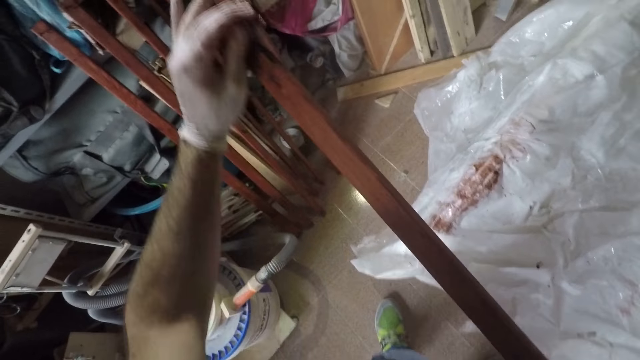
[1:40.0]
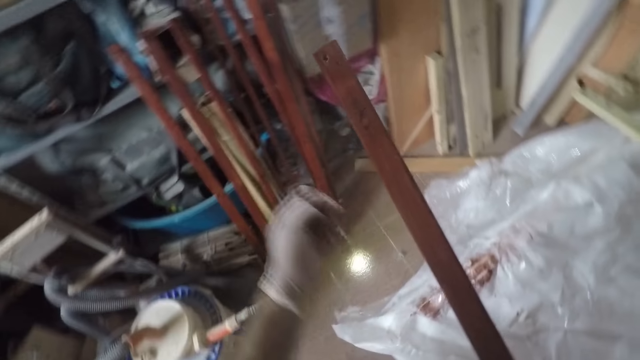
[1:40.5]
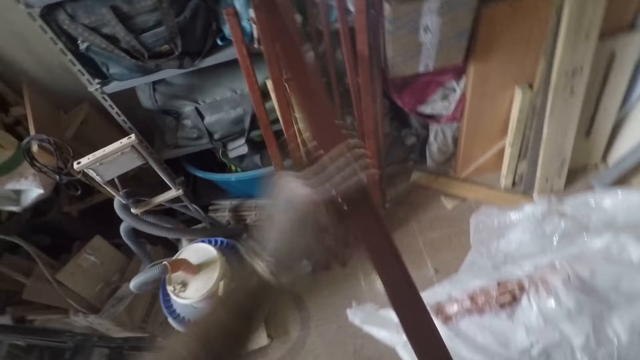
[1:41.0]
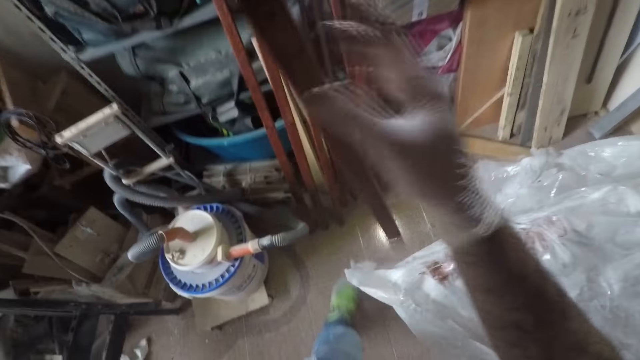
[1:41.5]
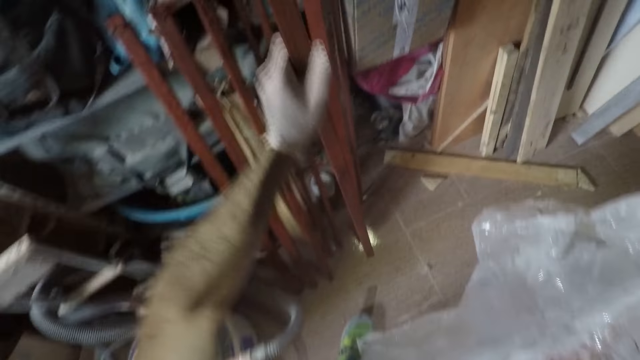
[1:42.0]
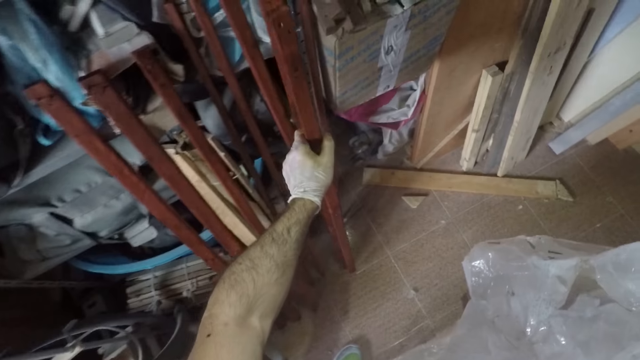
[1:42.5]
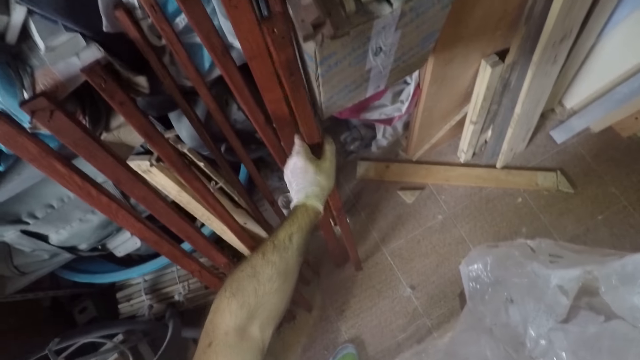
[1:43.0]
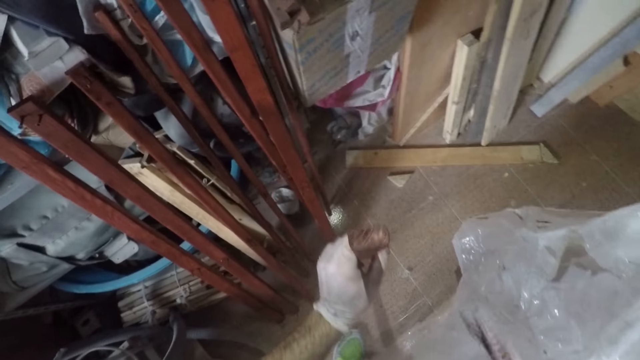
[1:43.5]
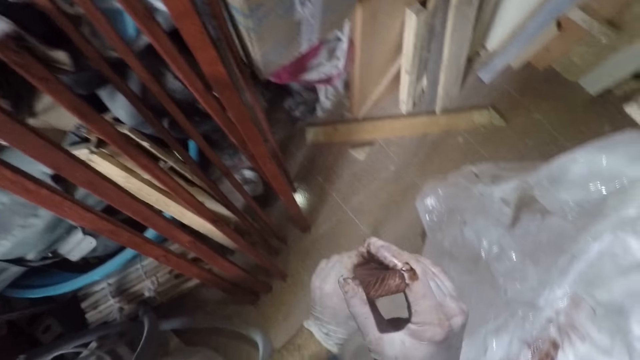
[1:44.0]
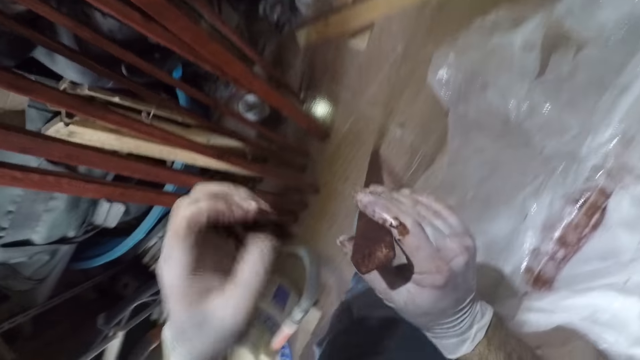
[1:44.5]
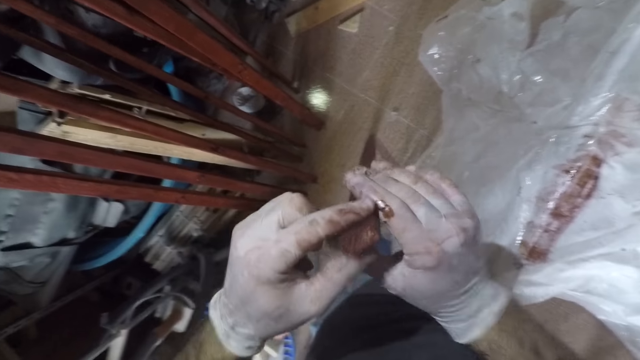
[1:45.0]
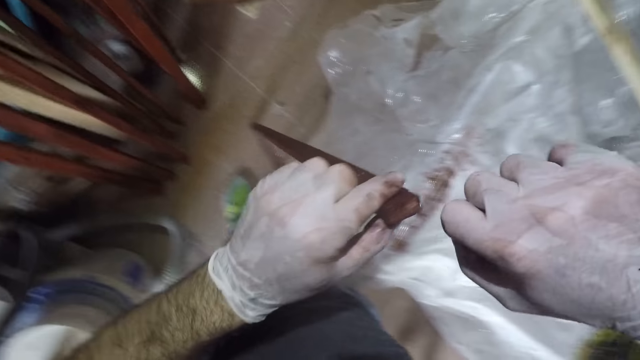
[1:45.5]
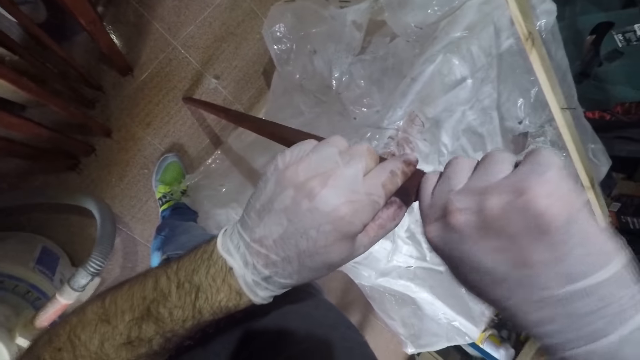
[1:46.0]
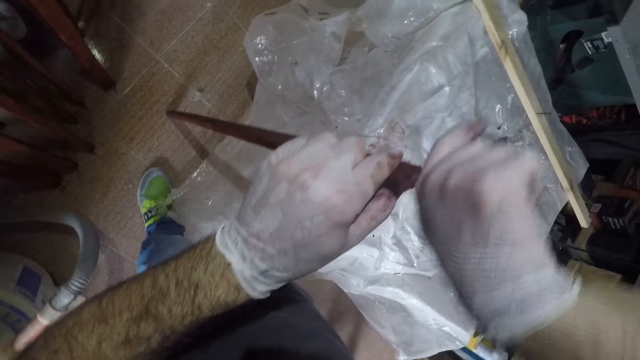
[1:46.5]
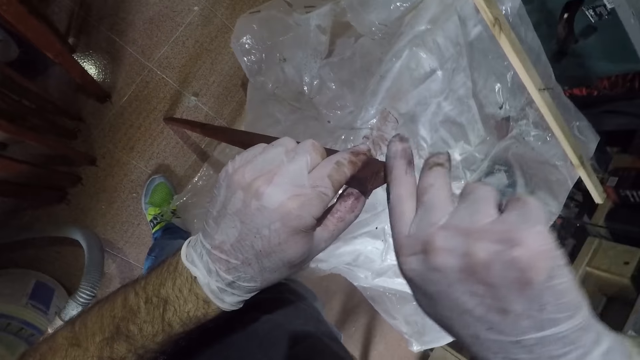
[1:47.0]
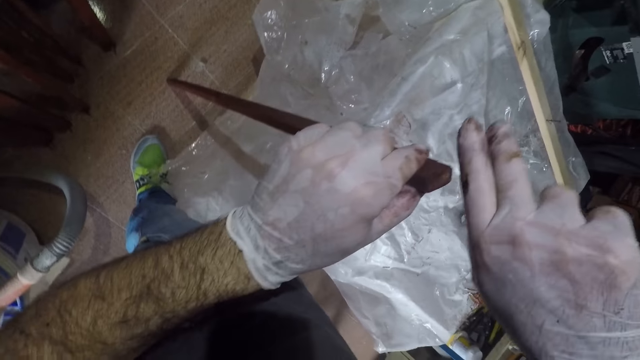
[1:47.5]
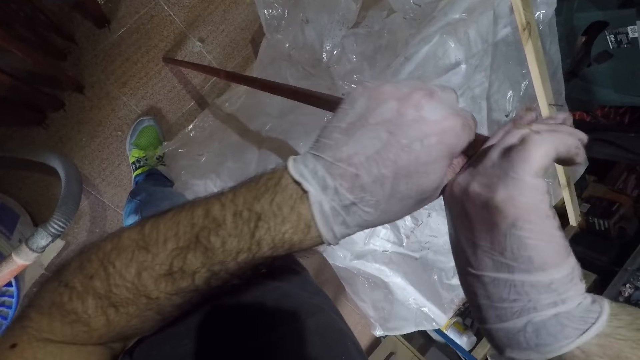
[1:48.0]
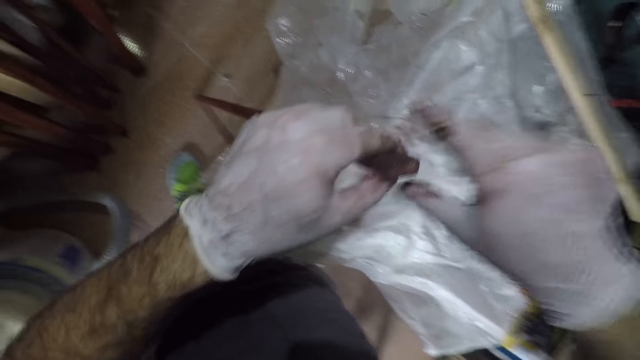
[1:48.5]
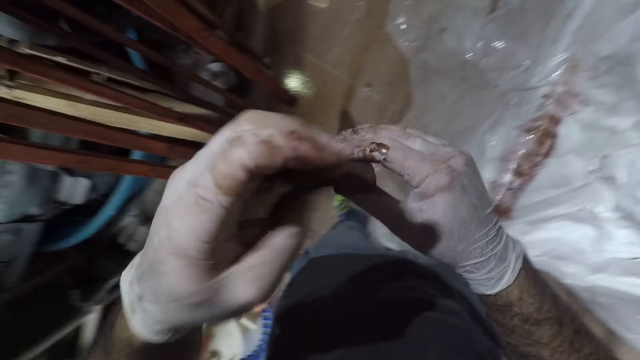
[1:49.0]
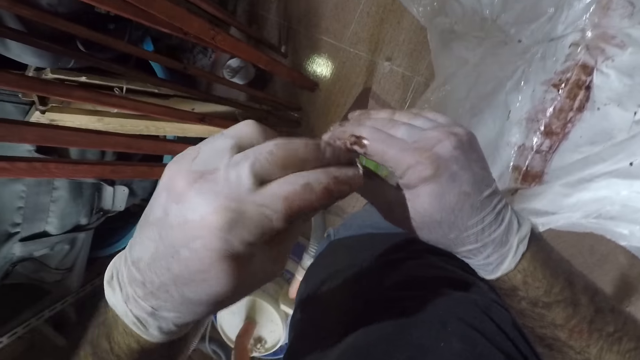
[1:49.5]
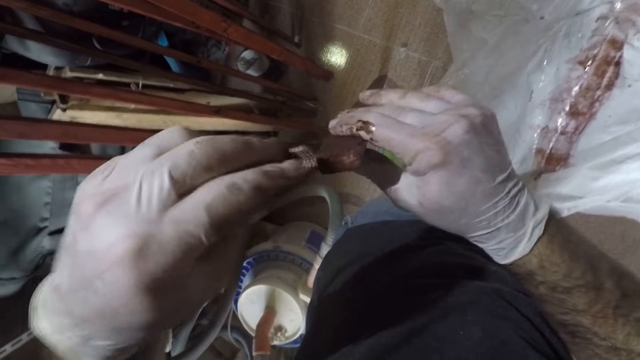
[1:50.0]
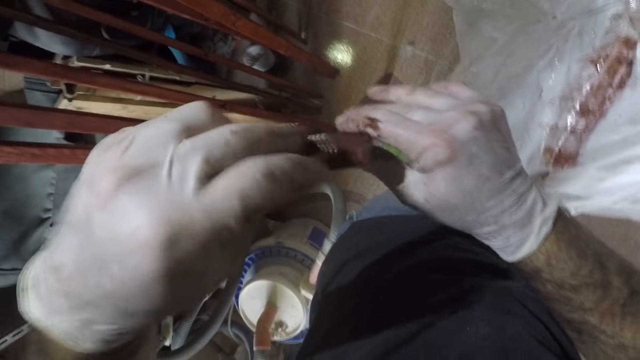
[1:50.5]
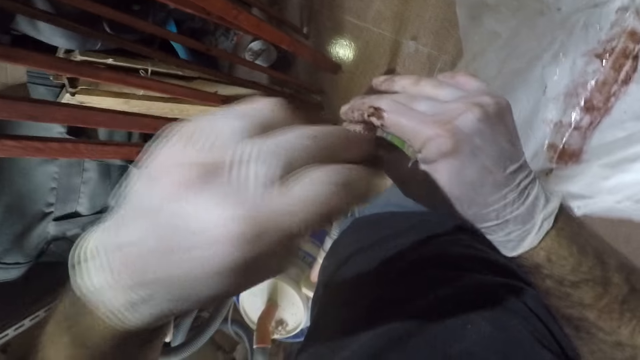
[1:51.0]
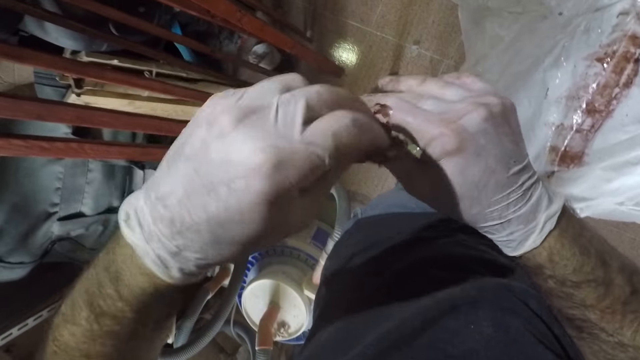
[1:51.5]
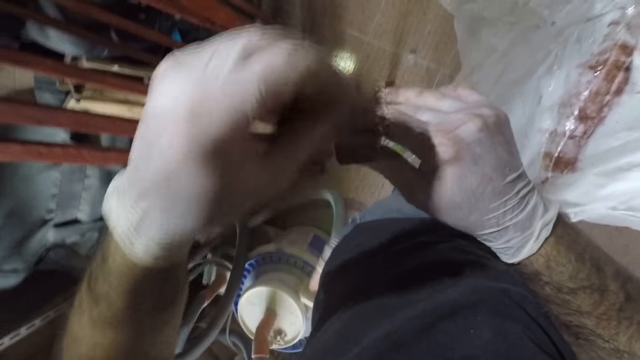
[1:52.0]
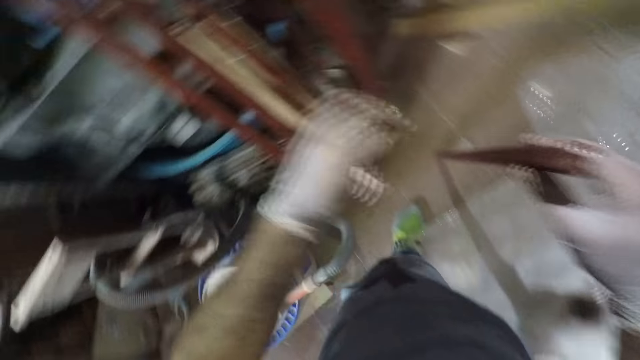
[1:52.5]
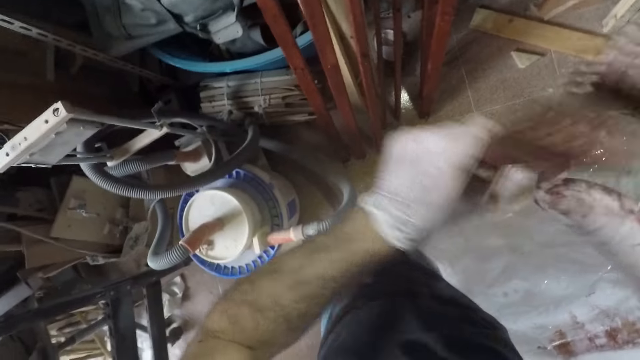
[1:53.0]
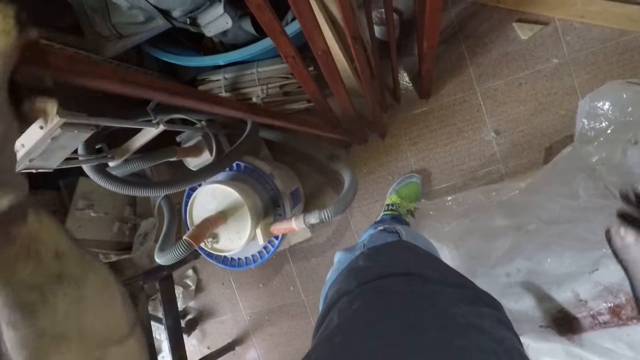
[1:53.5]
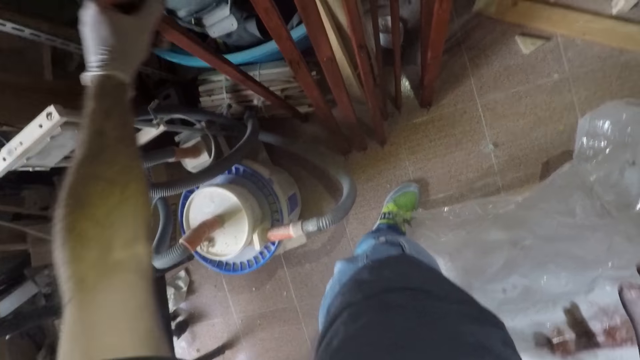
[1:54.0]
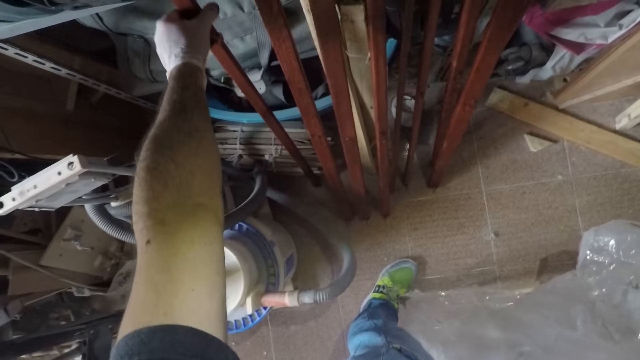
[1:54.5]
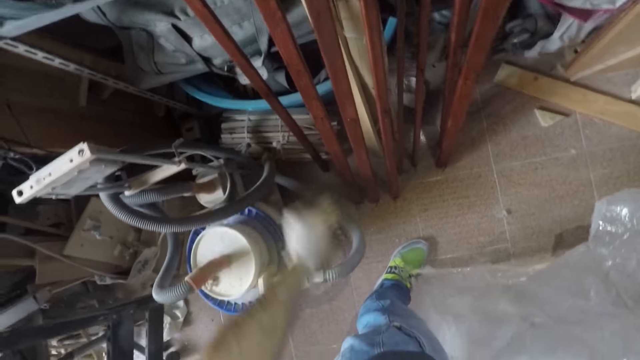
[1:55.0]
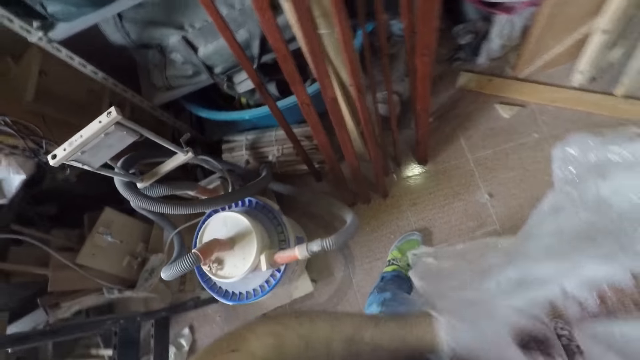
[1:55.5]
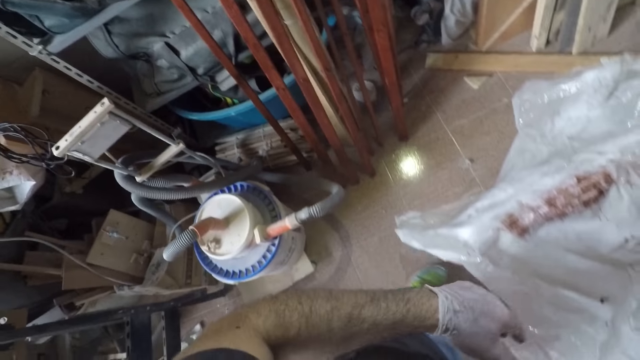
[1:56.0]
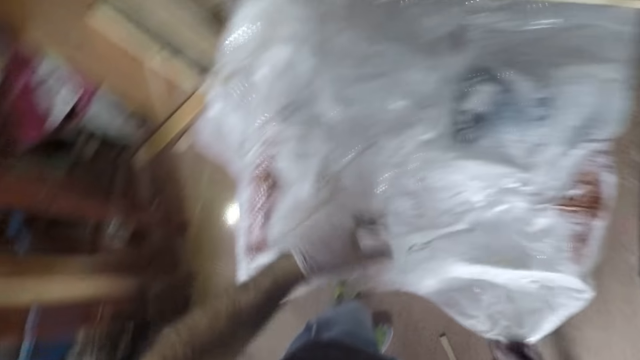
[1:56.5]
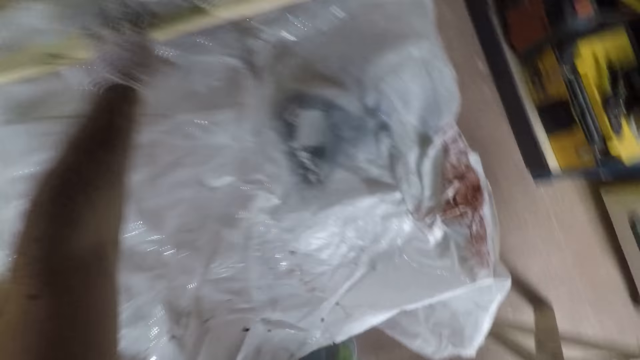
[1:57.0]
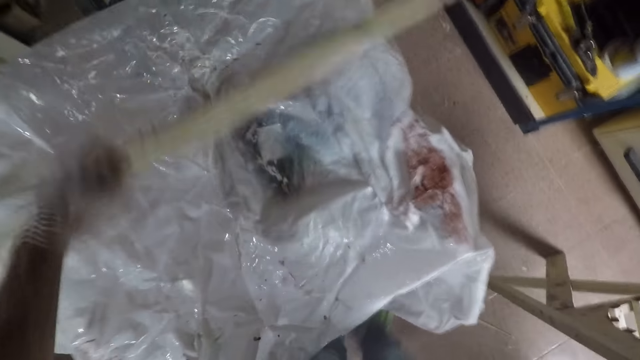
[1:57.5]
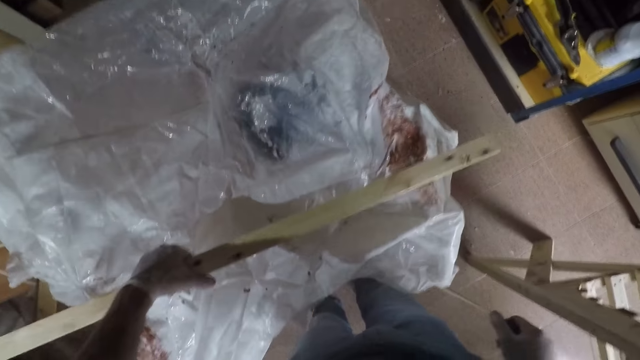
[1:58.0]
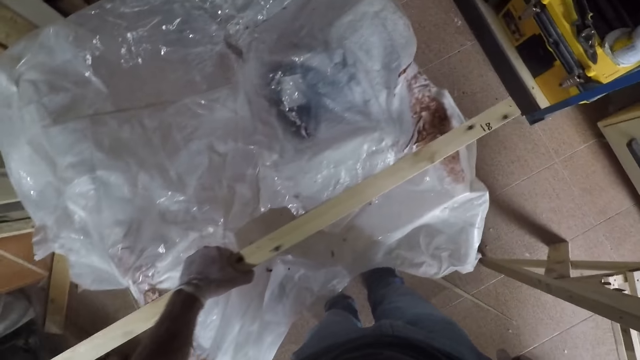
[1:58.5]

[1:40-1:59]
The camera wearer places the wood on the ground by his side. He holds the wood. He applies the wood finisher. He rubs the wood surface with his hand. He spreads the wood finisher with the tack cloth. He cleans the wood surfaces with the piece of paper. He places the wood against a rack on the floor. He picks out another wood. He places the wood on the bench.

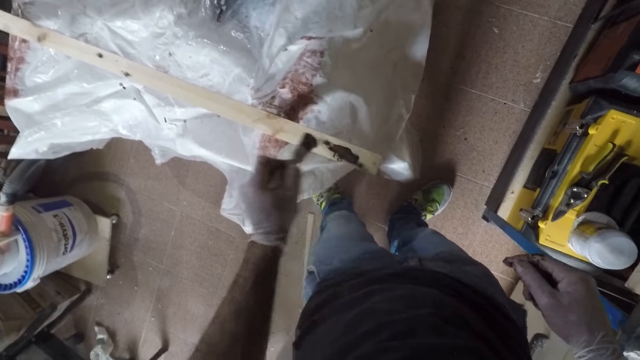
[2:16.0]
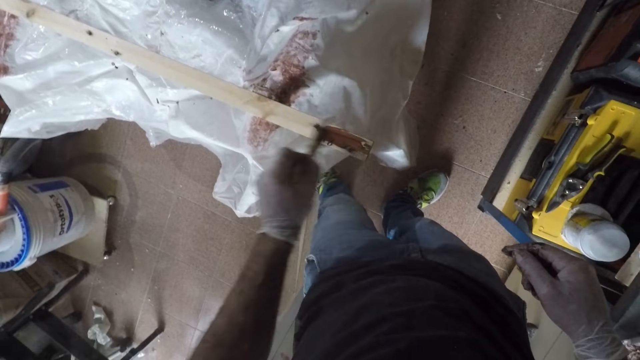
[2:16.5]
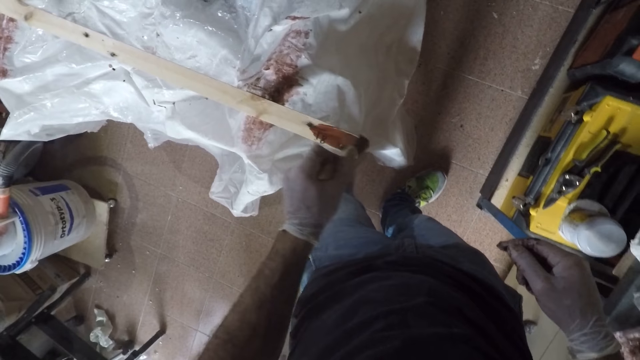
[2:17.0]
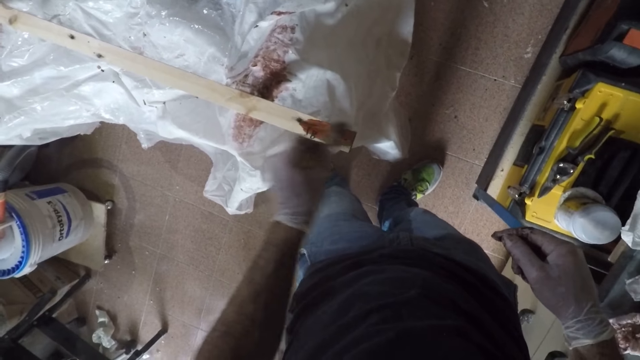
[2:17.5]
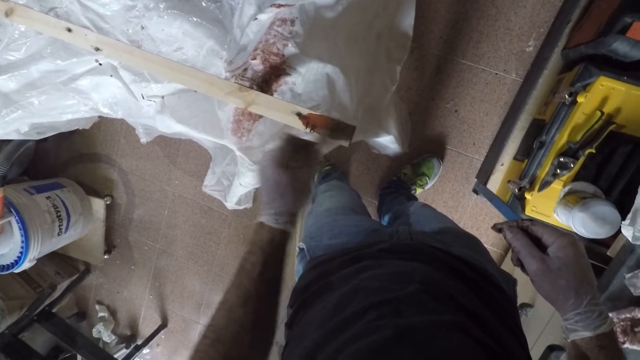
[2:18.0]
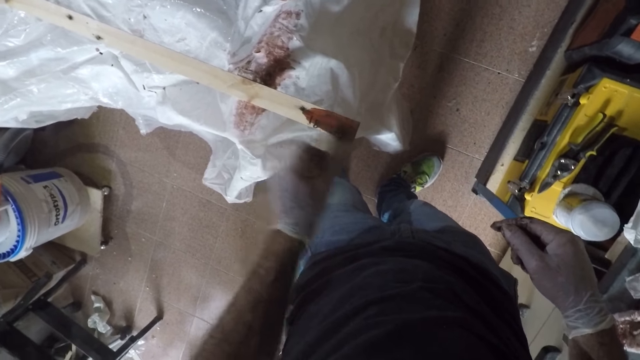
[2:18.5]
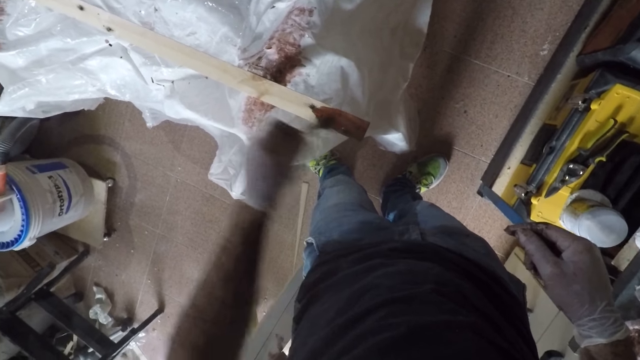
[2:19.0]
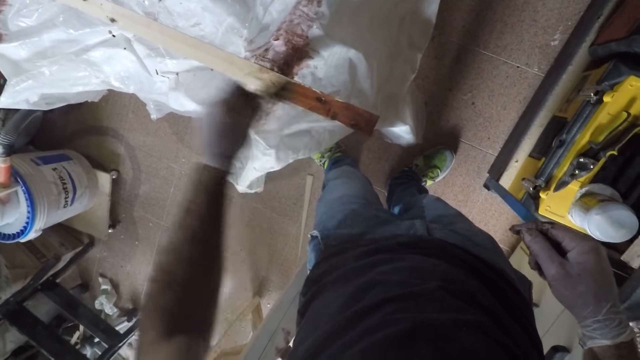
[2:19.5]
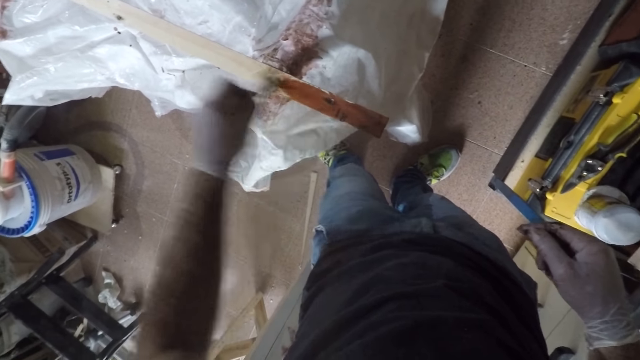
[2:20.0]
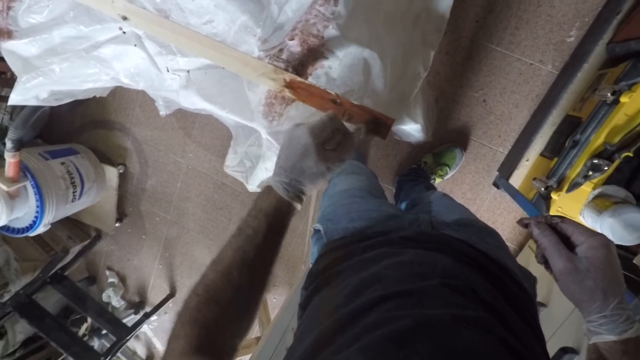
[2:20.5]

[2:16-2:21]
The camera wearer applies wood finisher at the wood.
